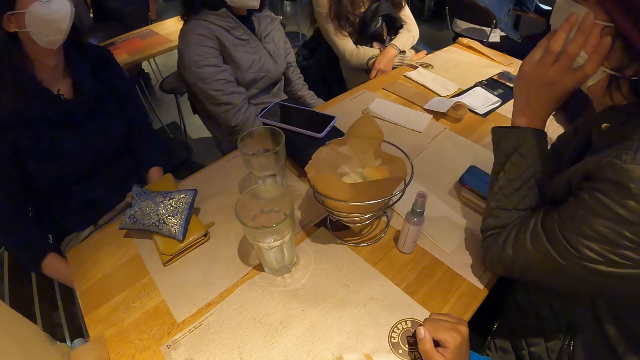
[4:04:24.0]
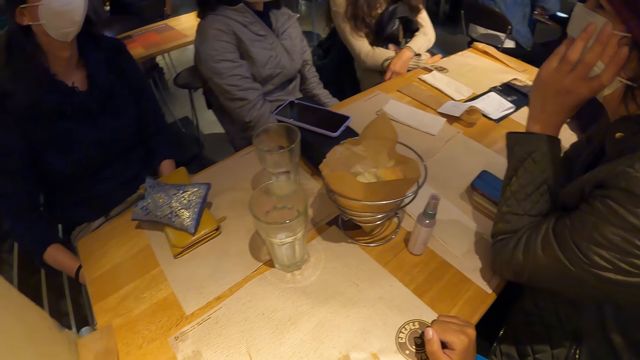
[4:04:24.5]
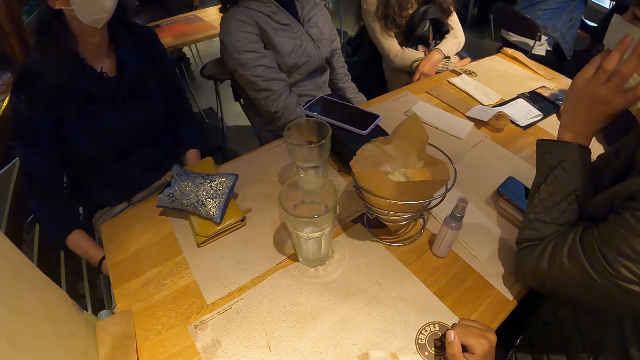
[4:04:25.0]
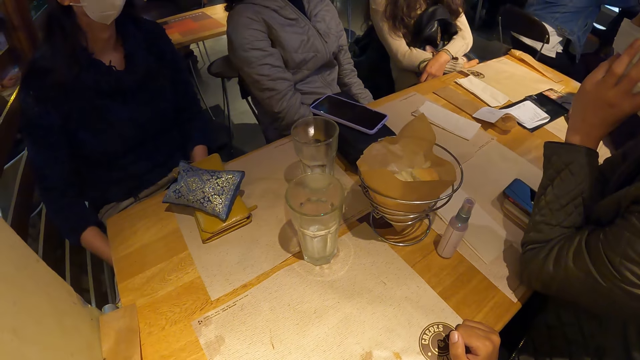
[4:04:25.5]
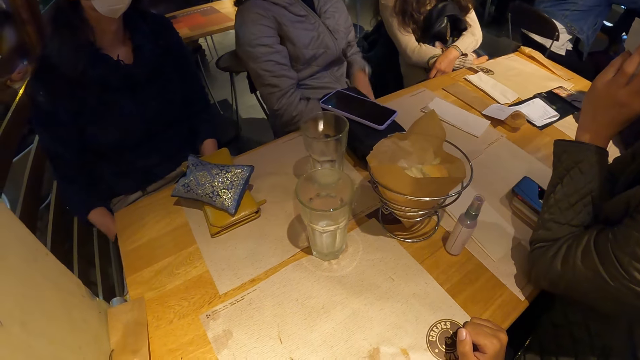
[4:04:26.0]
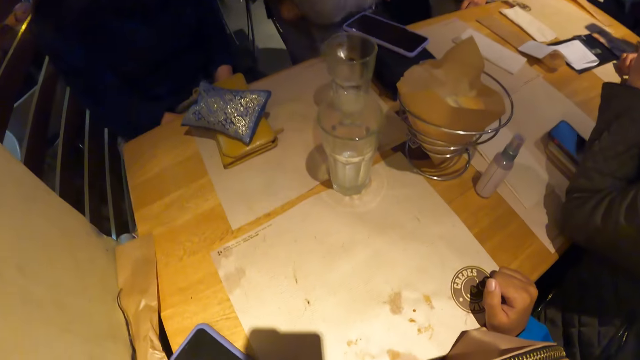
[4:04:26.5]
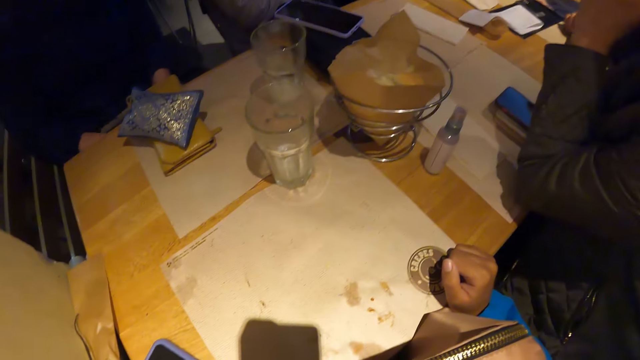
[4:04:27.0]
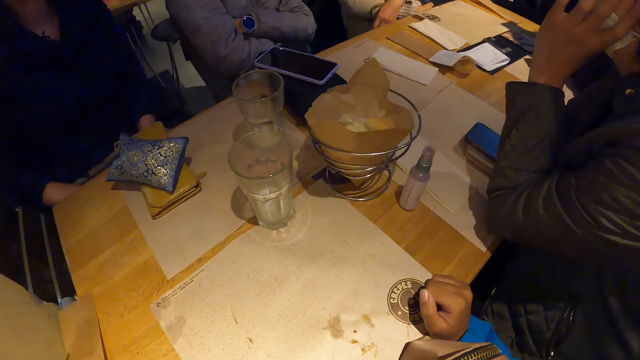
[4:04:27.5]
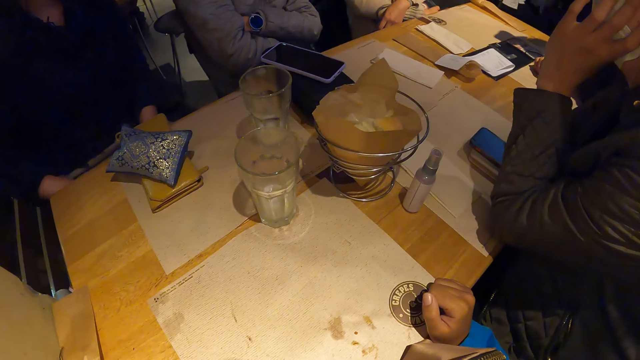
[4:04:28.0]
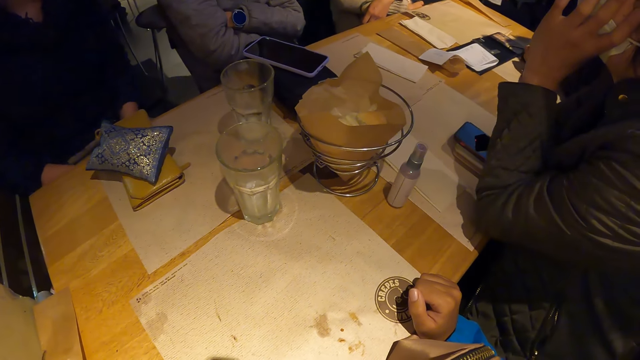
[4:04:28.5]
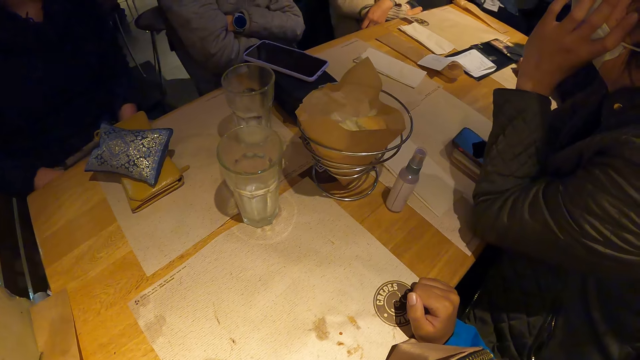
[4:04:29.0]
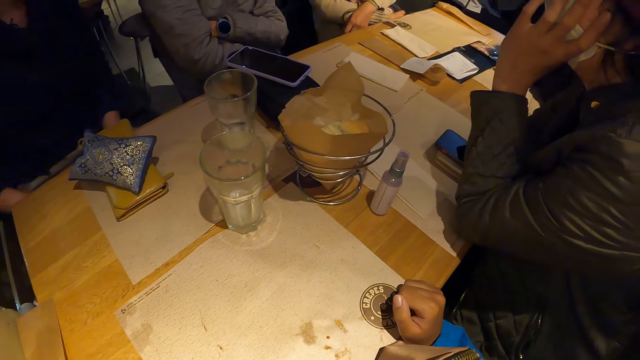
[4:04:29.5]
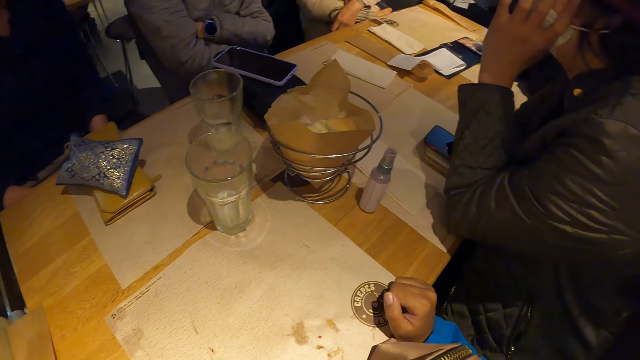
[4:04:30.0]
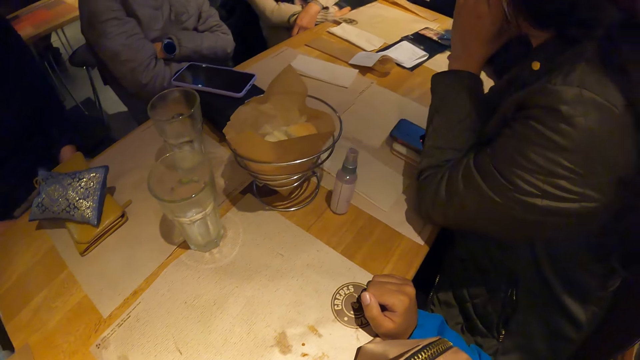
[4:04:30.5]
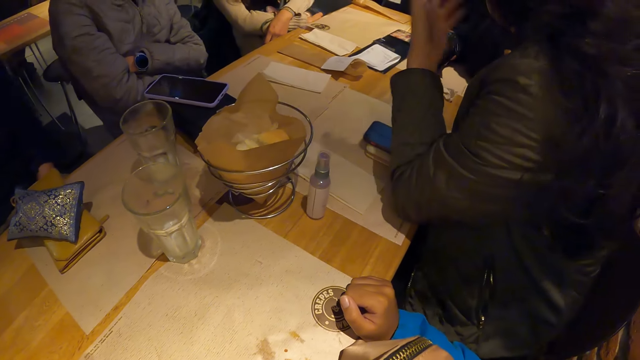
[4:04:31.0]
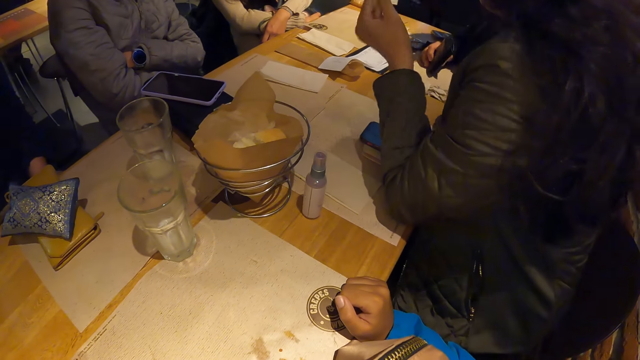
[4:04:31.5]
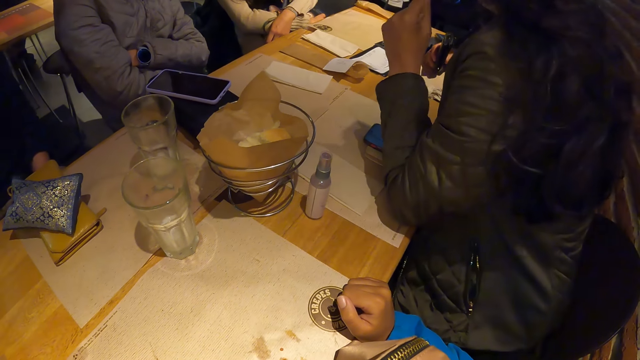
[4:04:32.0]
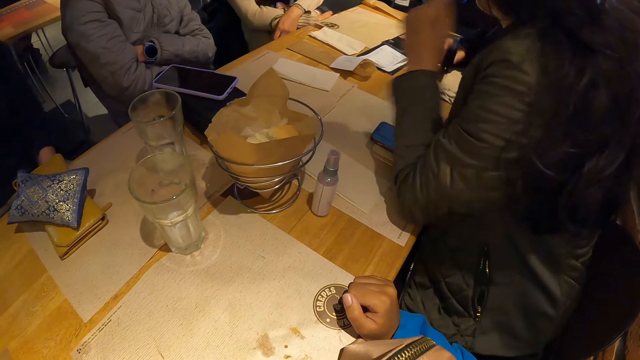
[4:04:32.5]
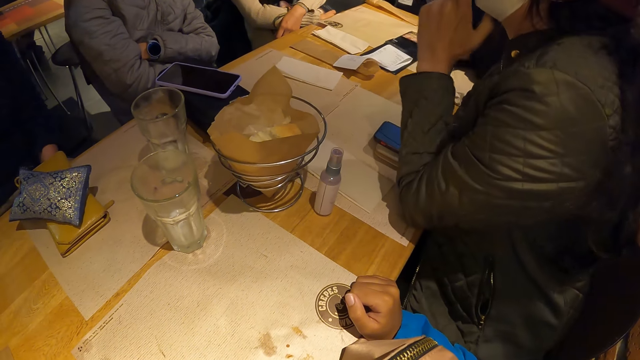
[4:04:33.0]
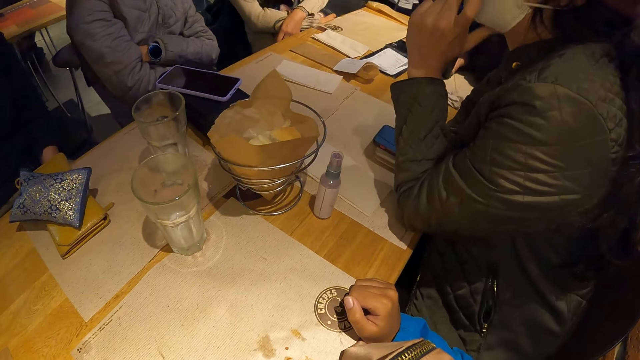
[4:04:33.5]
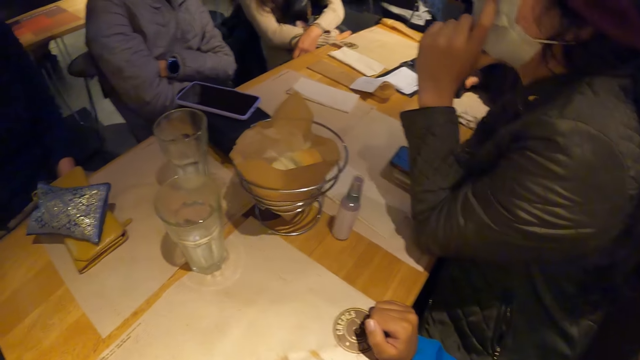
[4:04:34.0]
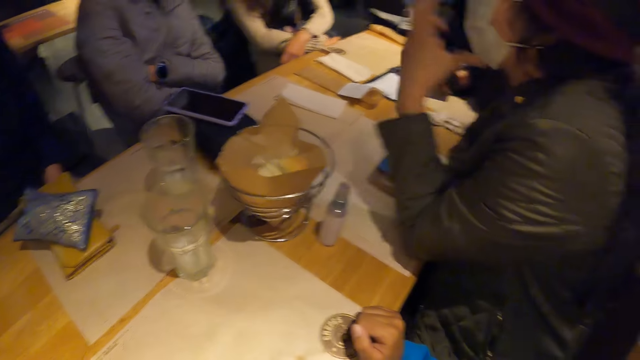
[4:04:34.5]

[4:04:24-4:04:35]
A person moves the hand on the thigh. Another person folds the hand. A woman interacts with the camera wearer and the group of people. Another person moves the hand near the cheek.

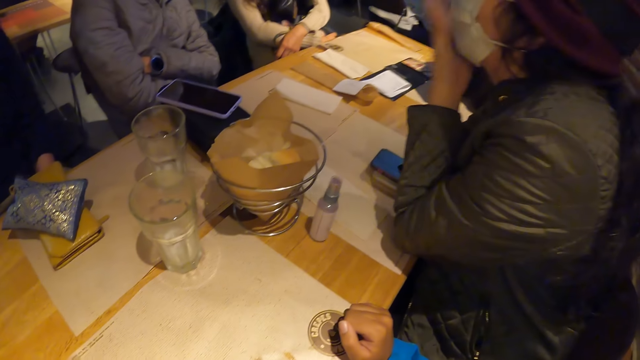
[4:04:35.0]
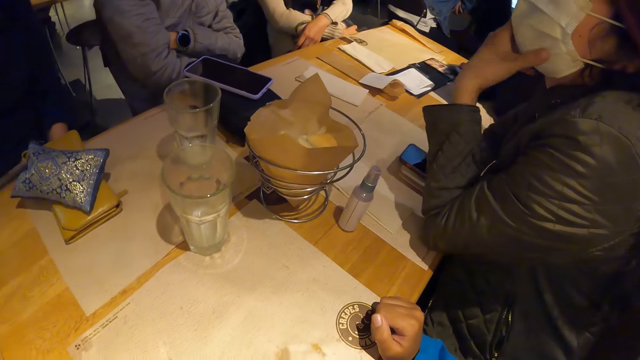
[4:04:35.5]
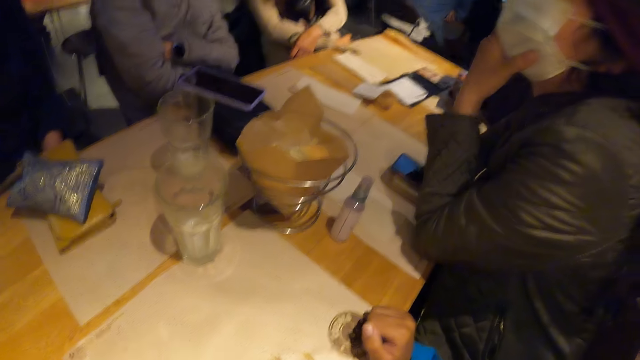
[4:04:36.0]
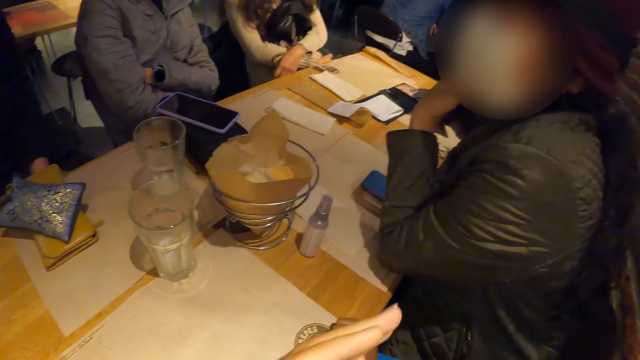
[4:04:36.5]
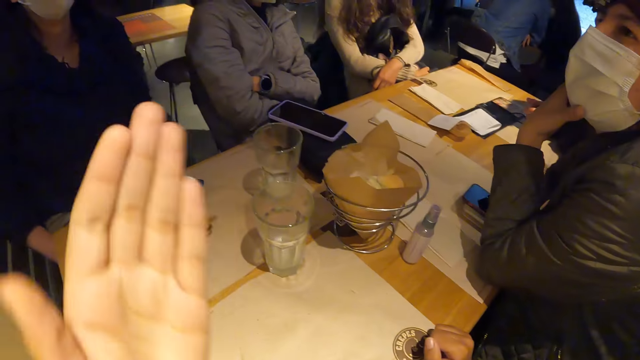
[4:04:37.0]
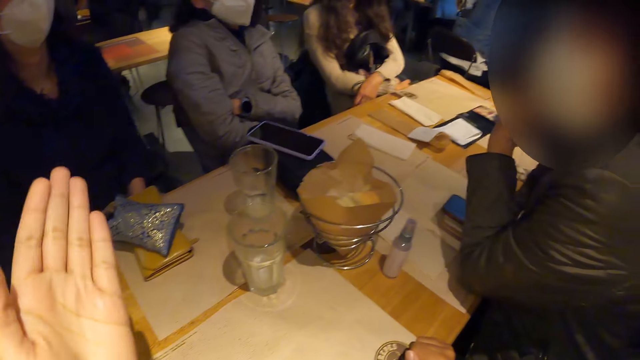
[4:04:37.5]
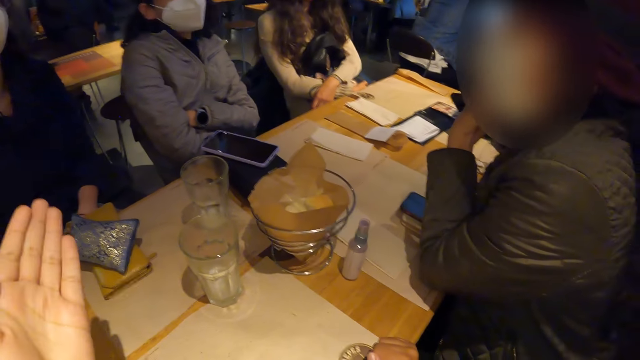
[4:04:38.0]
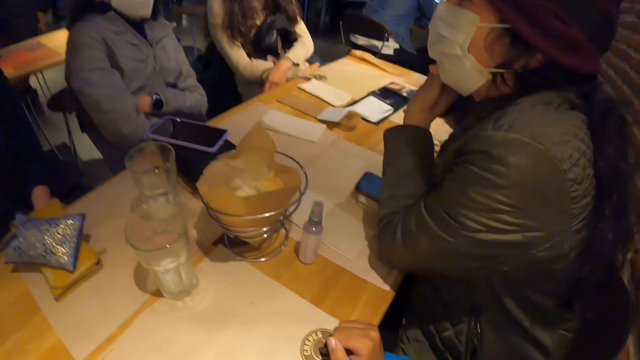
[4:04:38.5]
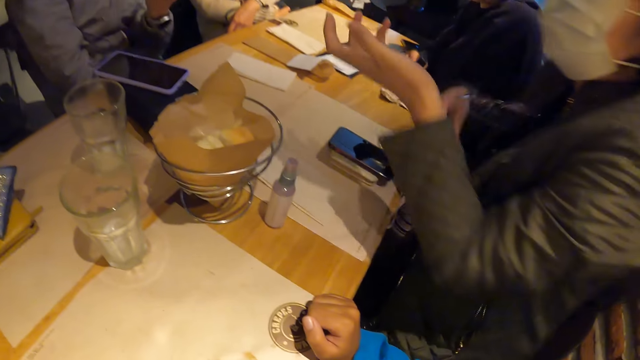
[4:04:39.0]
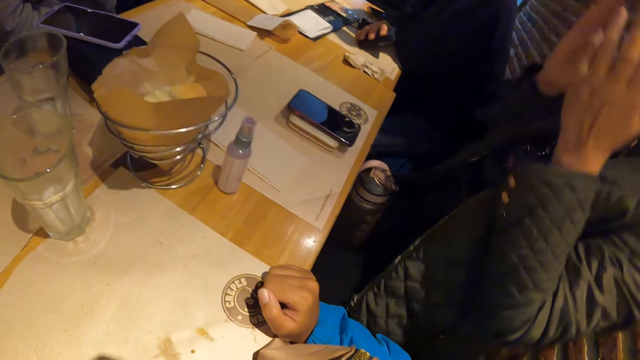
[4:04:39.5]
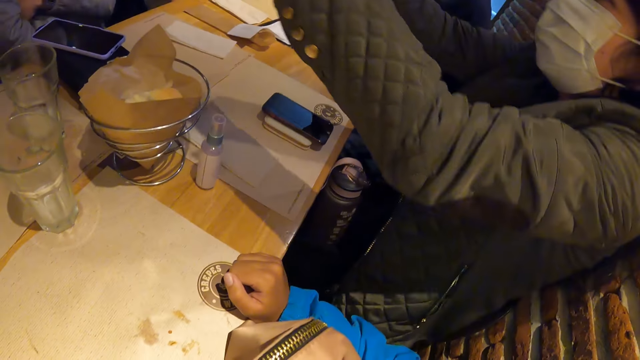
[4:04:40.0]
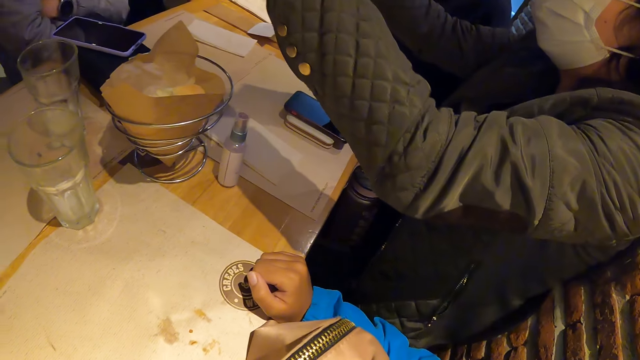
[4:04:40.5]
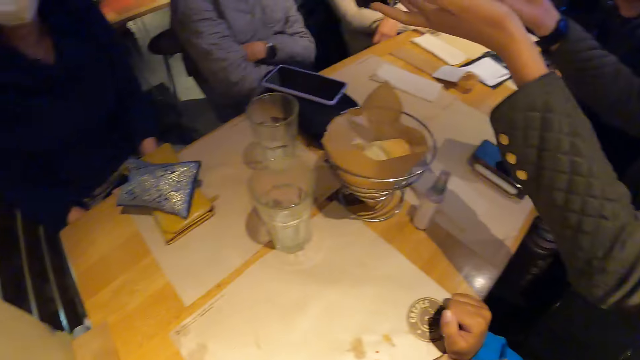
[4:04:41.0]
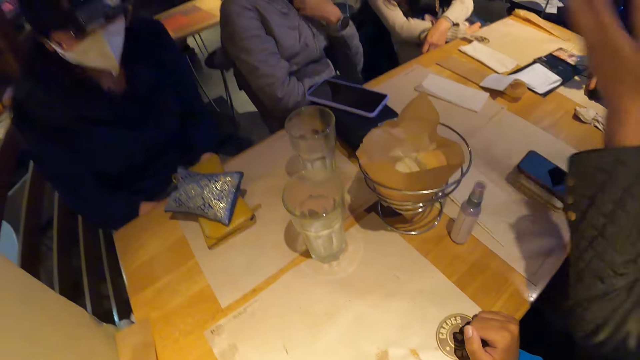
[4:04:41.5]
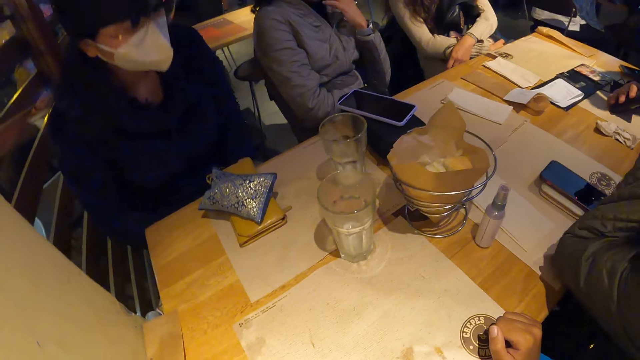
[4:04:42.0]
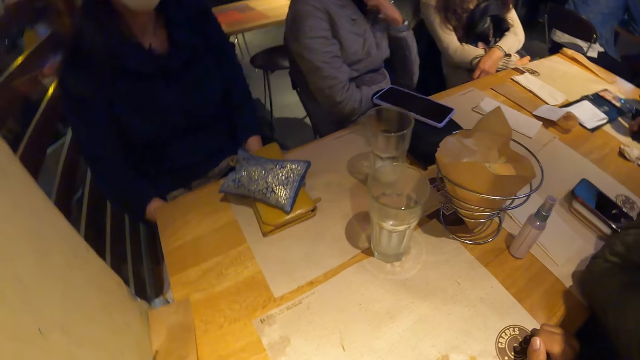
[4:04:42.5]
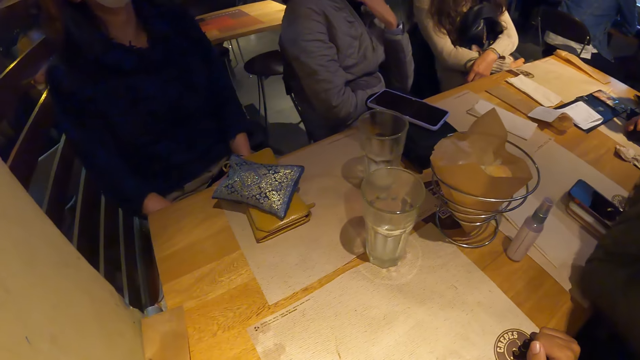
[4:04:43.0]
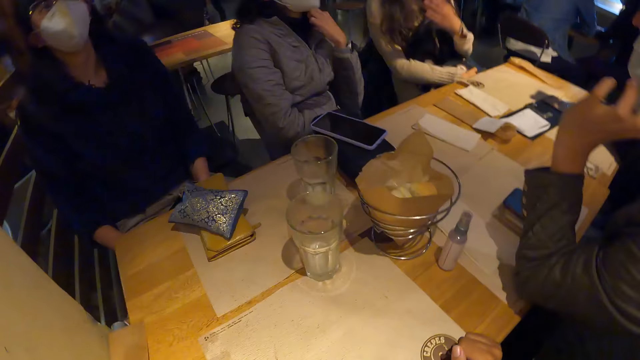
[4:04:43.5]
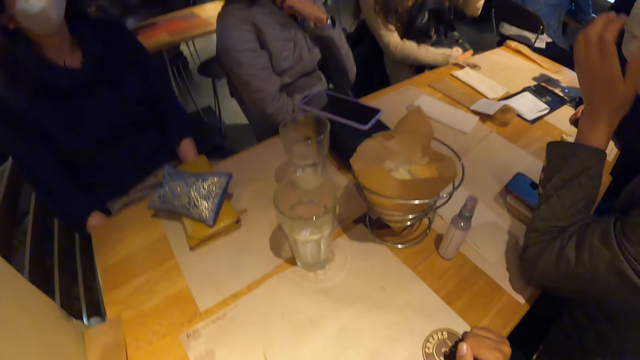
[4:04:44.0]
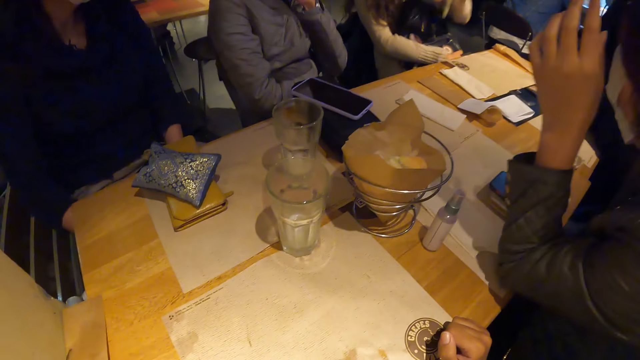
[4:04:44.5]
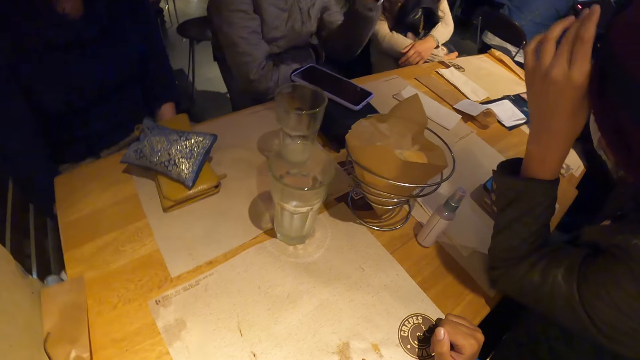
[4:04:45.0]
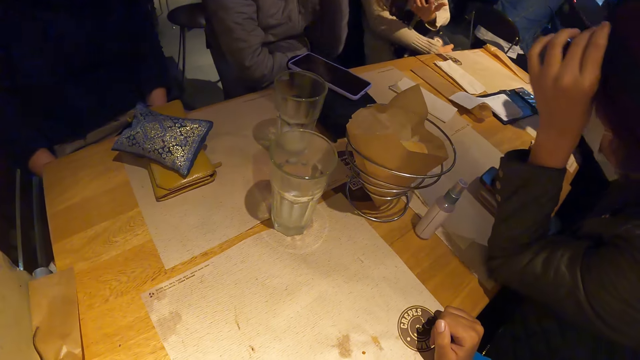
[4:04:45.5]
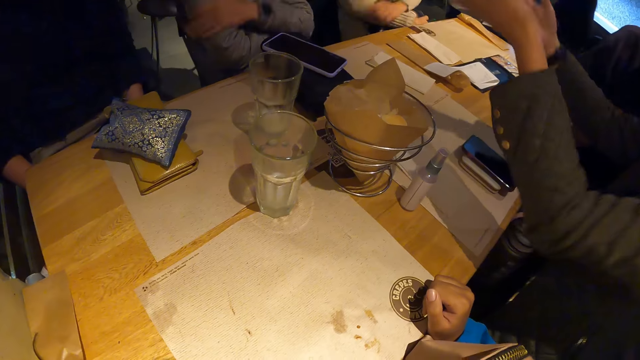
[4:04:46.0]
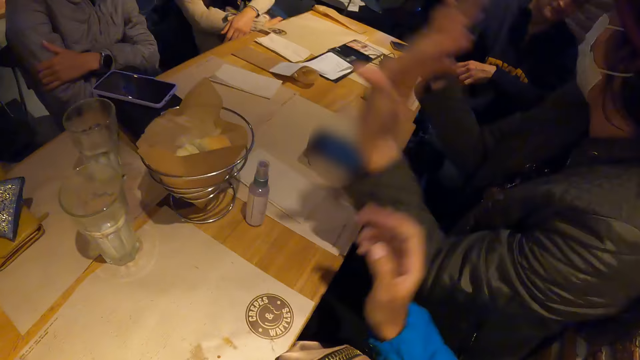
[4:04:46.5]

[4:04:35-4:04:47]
The camera wearer interacts with the group of people. They move the hand up. A person points at a person. Another person moves both hands to the mouth and stretches the hand on the table. The first person moves the hand to the neck. Another person moves the hand on the other.
